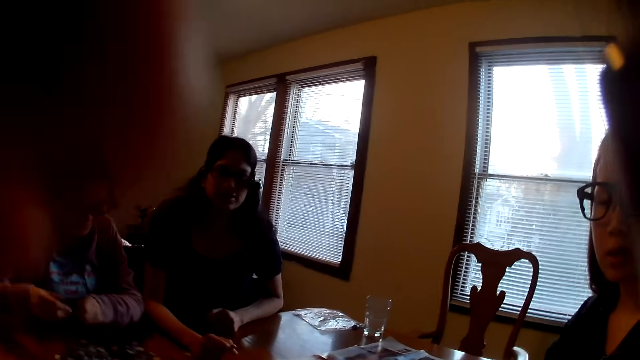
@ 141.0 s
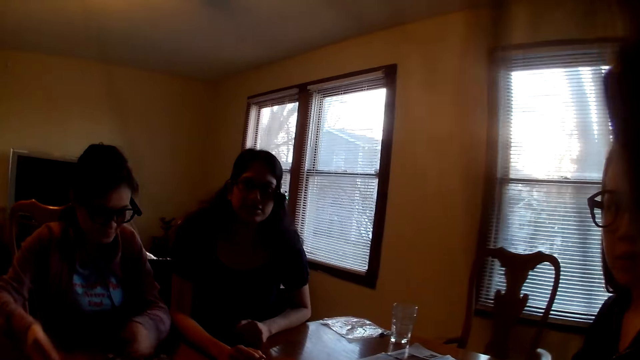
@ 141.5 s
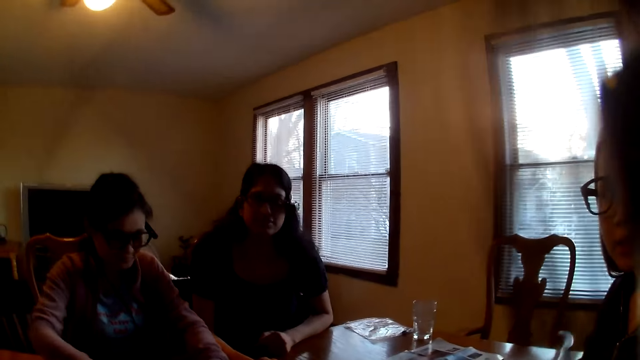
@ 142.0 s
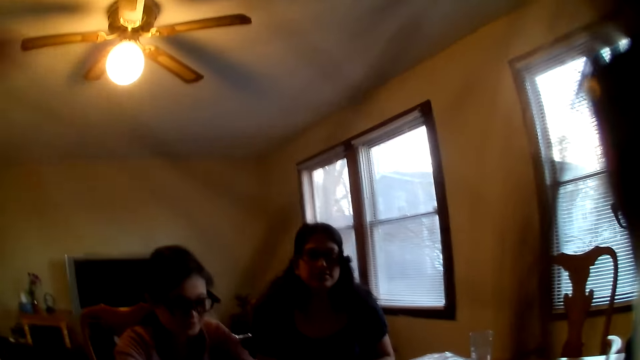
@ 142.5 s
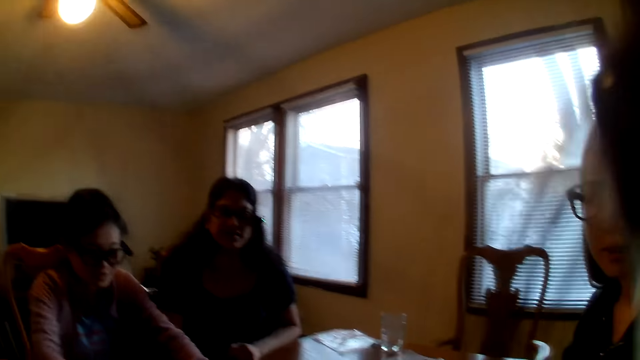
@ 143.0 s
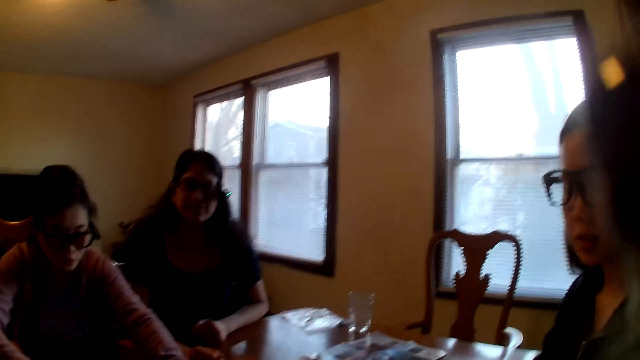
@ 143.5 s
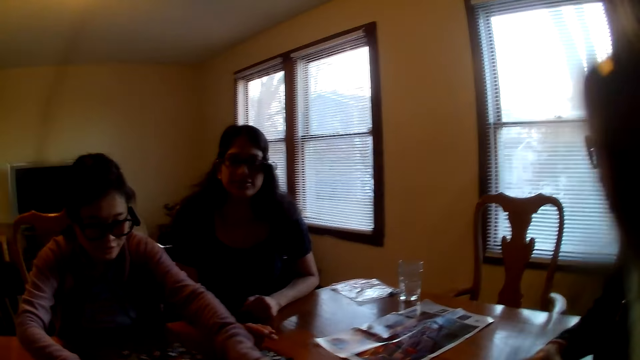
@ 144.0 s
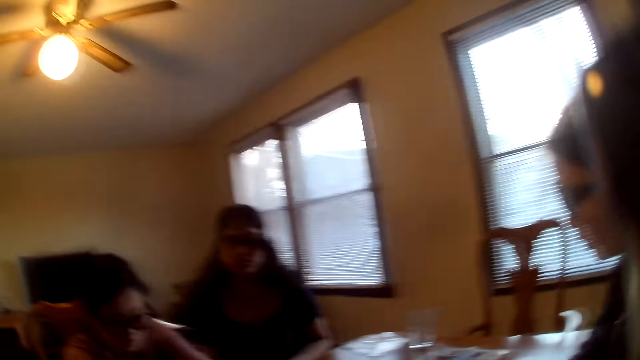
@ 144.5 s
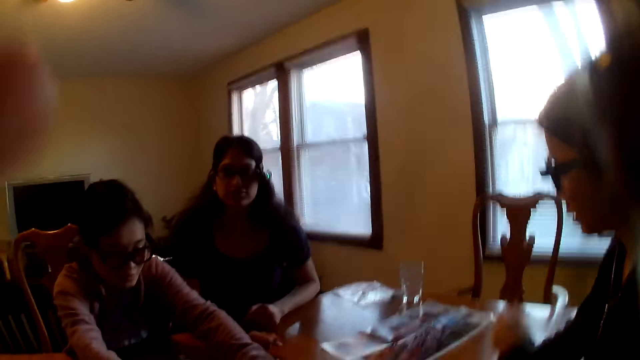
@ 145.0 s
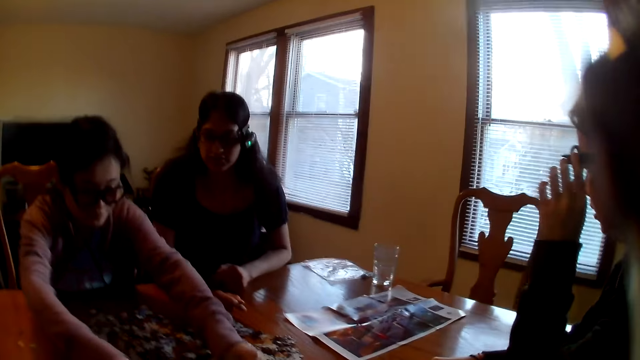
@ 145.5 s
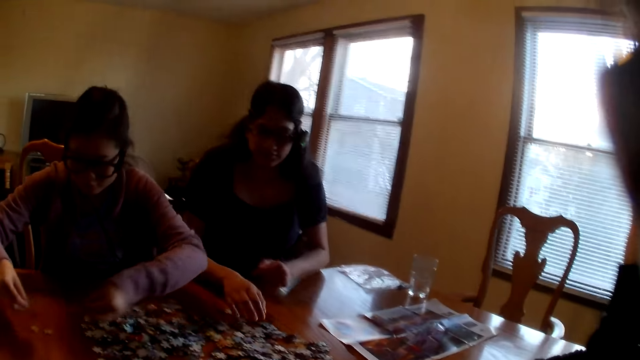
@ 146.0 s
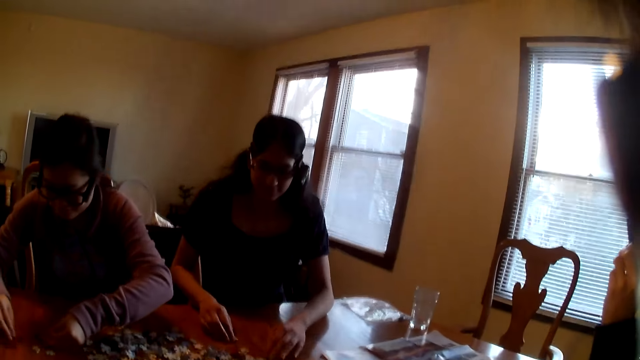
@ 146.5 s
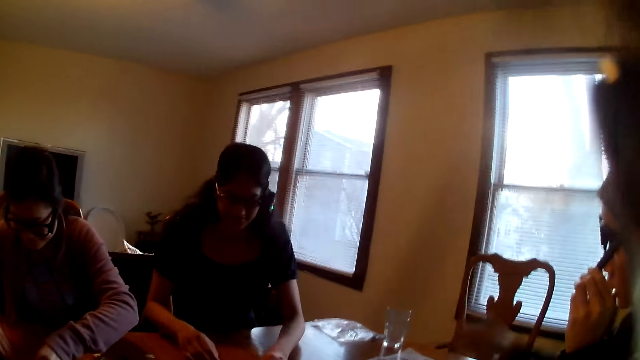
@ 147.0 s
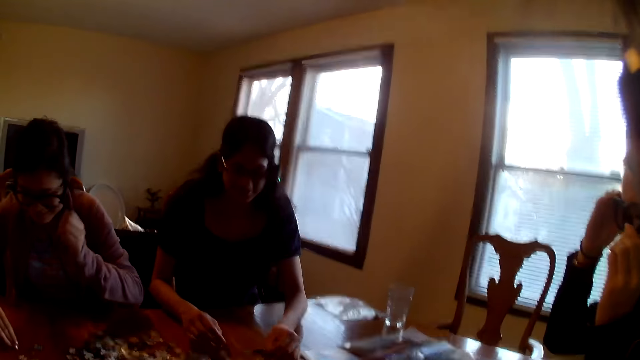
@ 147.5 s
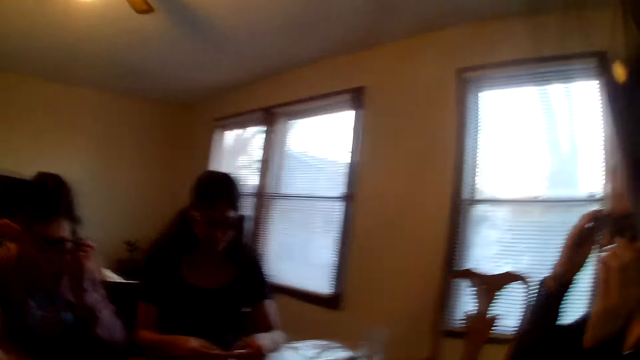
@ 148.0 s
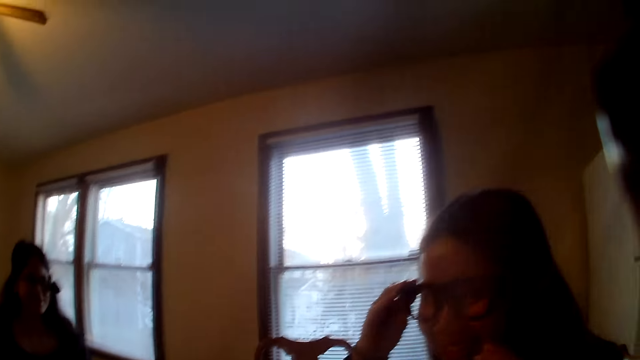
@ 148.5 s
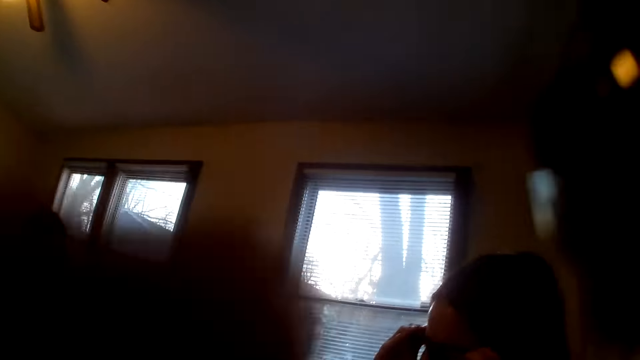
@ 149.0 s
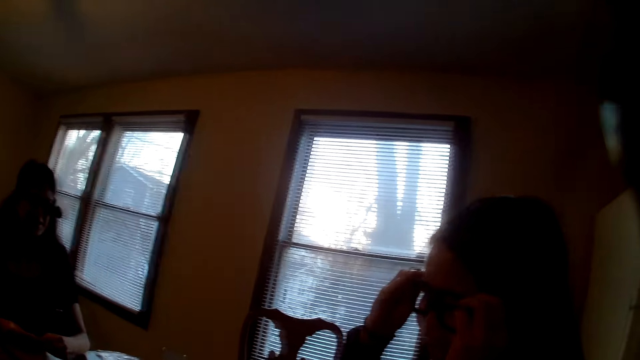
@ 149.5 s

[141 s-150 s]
A woman speaks. The camera wearer laughs.

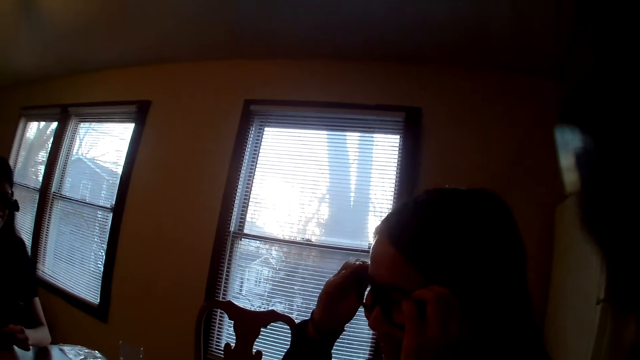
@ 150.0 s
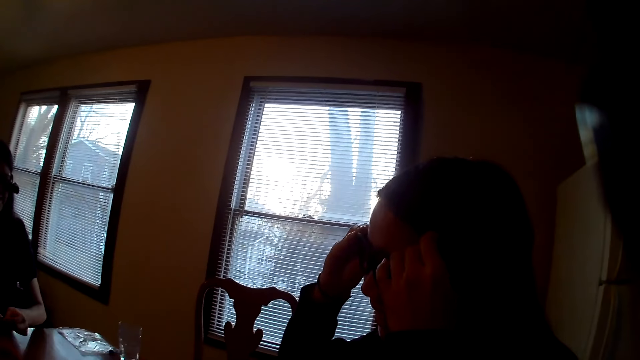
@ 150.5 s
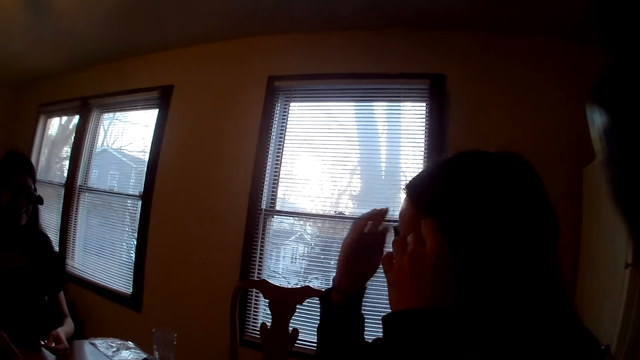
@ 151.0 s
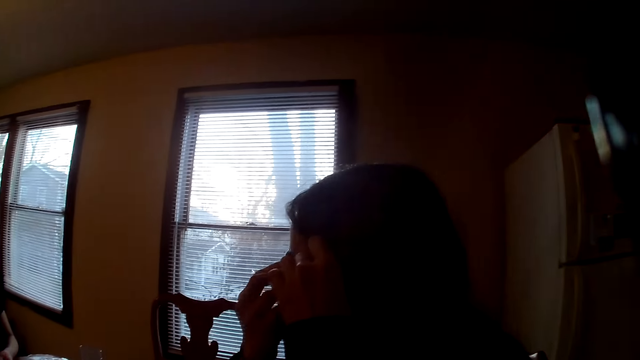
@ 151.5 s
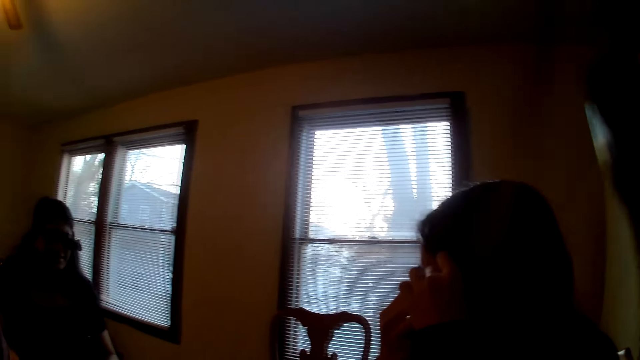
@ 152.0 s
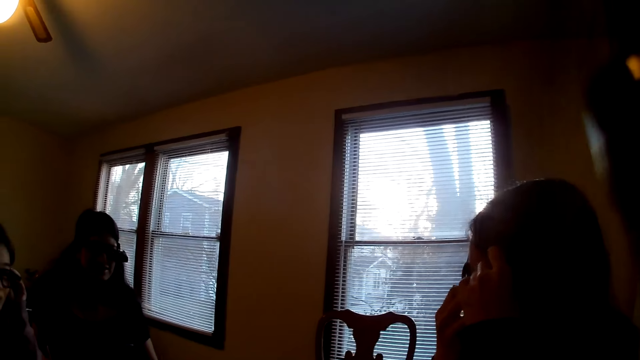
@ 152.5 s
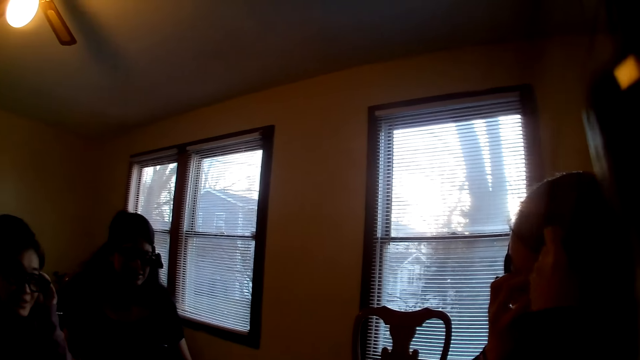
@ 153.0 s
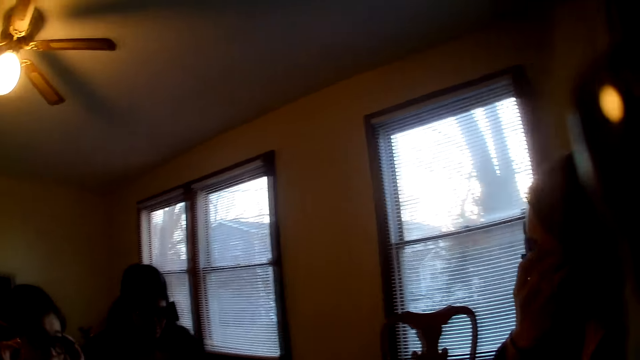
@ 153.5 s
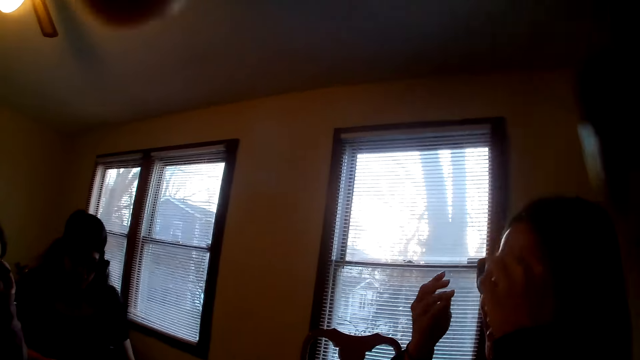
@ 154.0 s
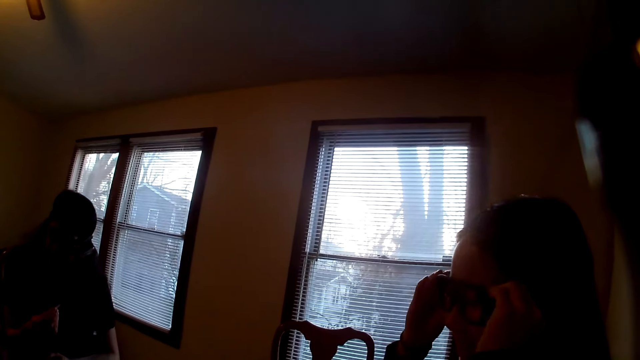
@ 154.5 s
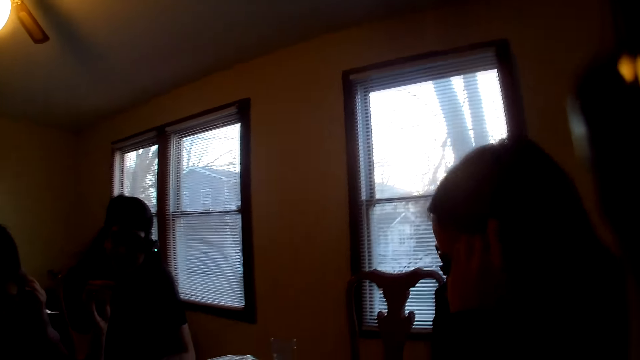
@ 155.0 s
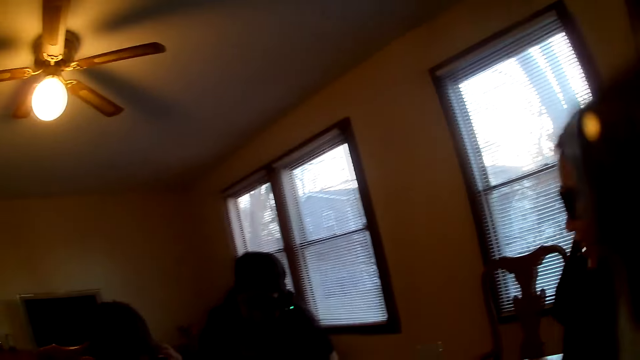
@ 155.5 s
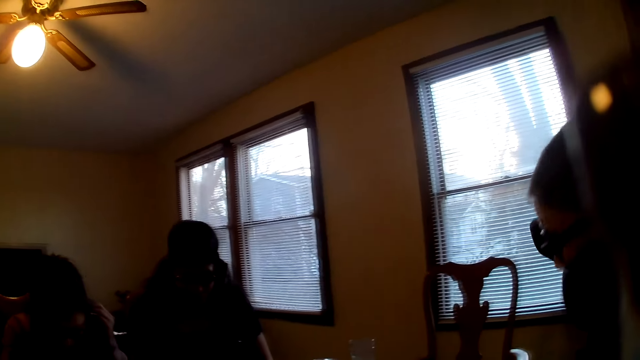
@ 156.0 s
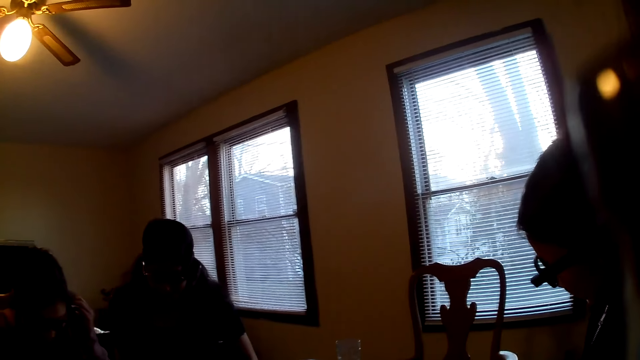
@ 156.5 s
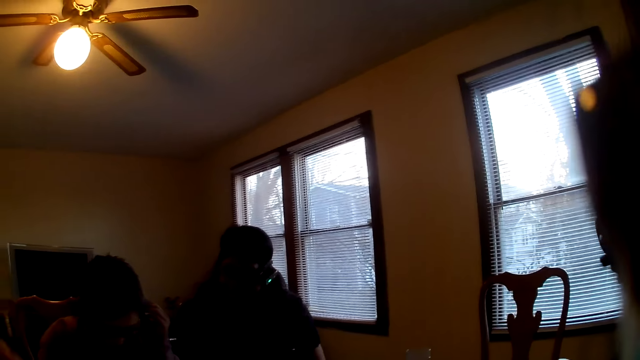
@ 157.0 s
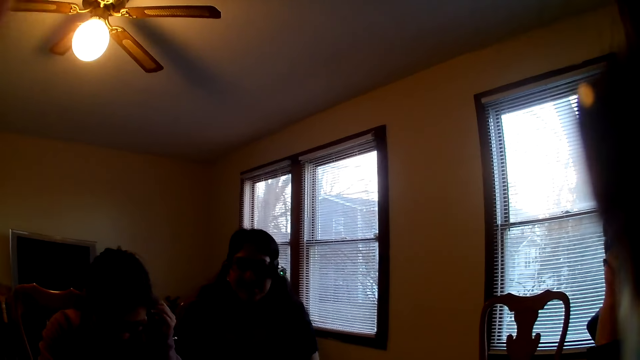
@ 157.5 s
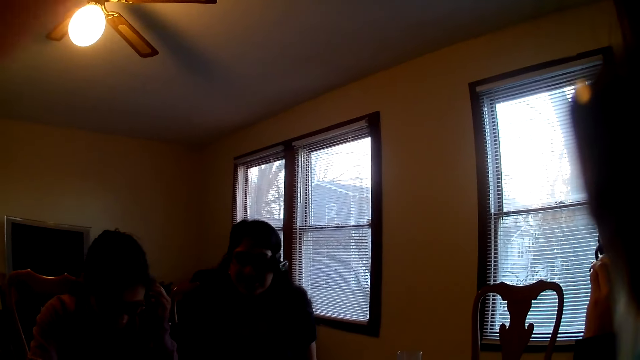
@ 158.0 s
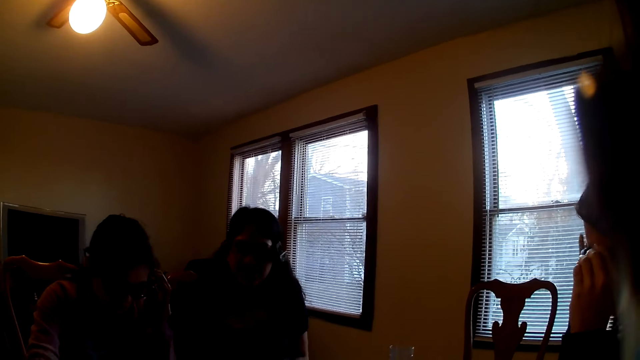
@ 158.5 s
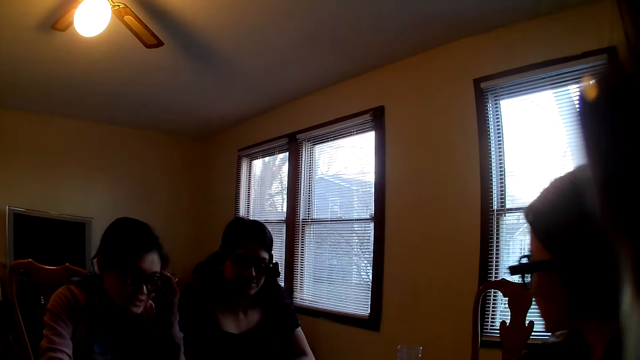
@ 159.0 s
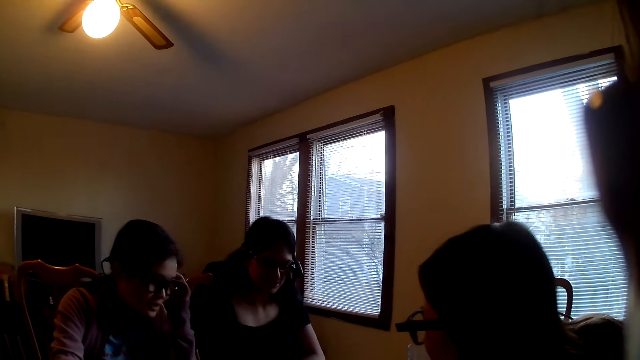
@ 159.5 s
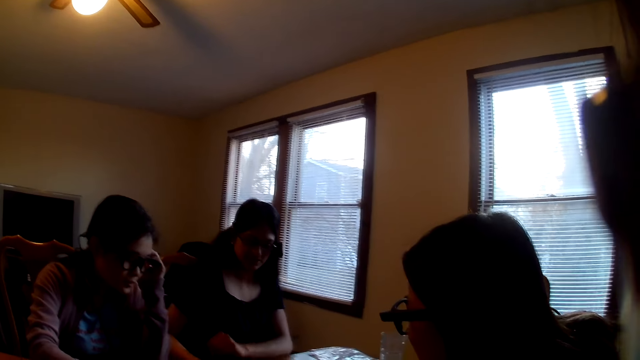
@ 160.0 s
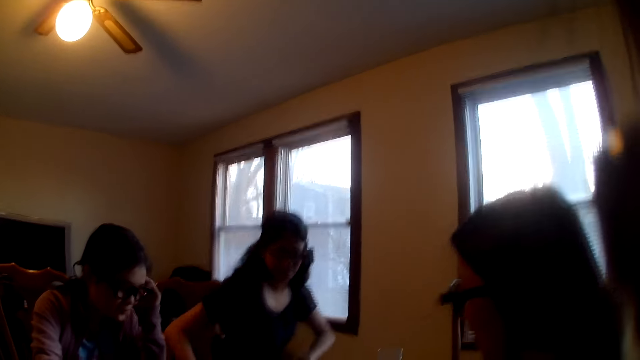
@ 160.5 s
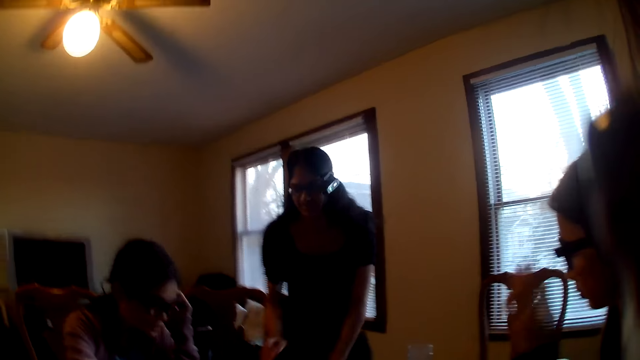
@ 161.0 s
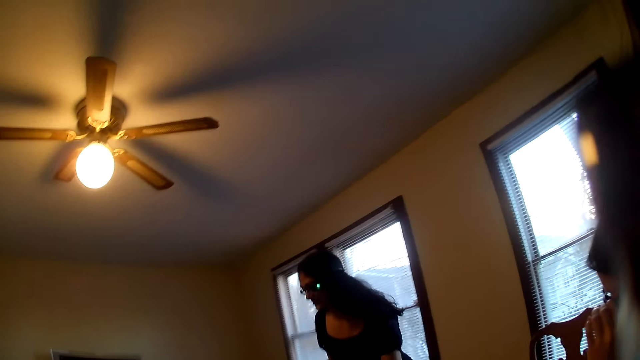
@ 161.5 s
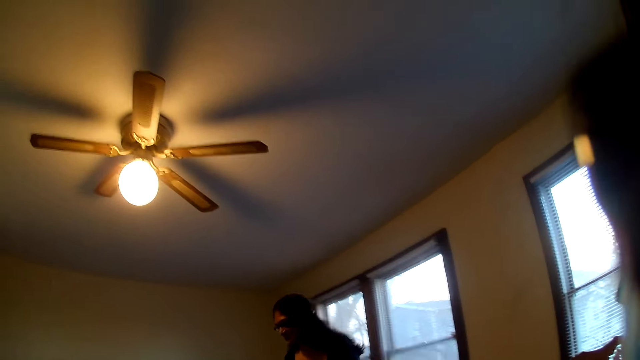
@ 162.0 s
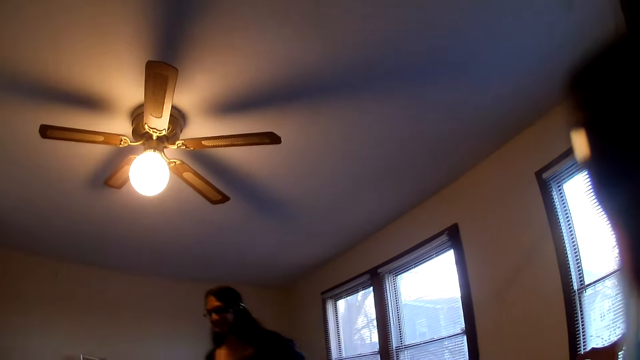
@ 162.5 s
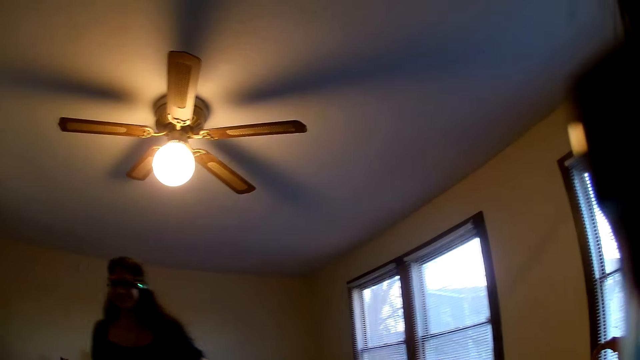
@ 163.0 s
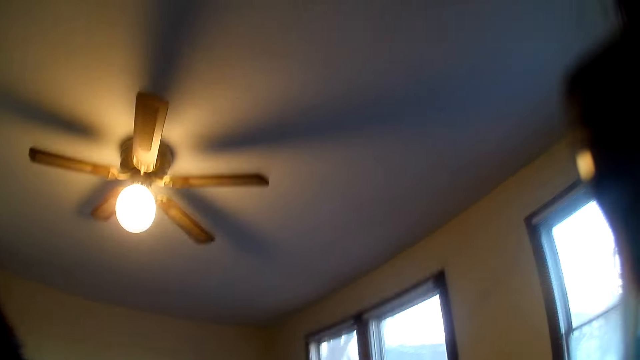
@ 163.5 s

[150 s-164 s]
The camera wearer speaks. A person touches the eye glasses. A woman raises the hands. The camera wearer speaks. Another woman speaks. Another woman stands and moves around.
